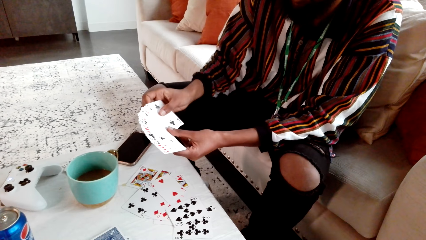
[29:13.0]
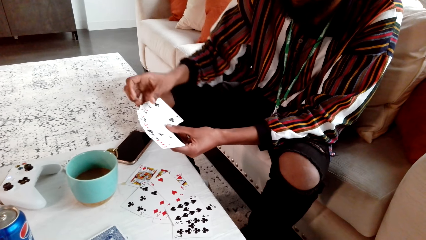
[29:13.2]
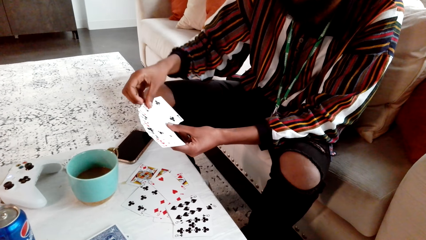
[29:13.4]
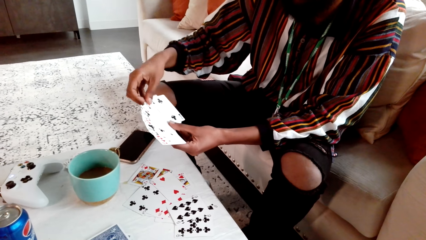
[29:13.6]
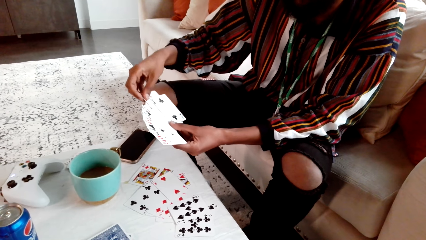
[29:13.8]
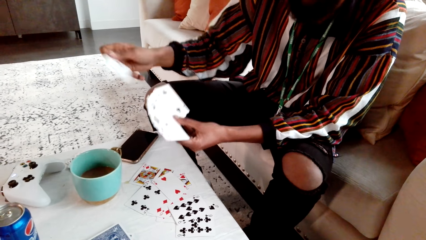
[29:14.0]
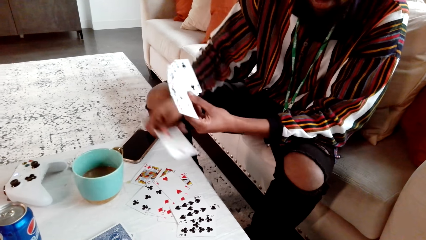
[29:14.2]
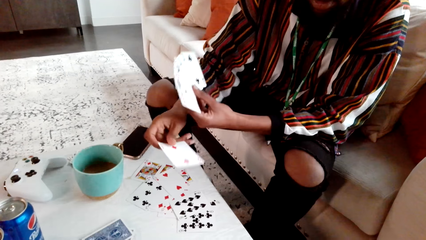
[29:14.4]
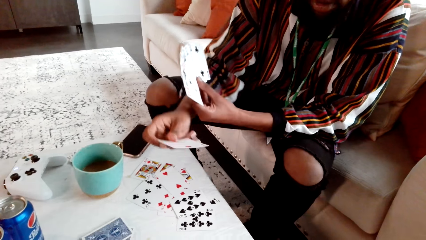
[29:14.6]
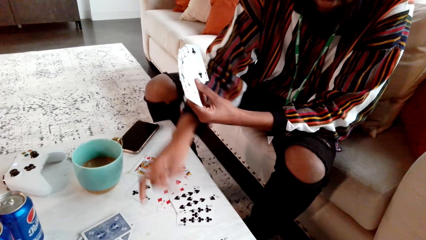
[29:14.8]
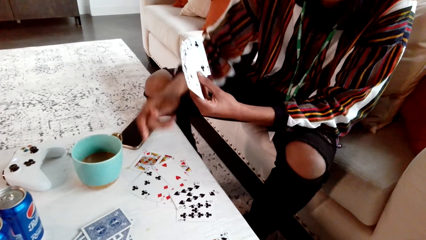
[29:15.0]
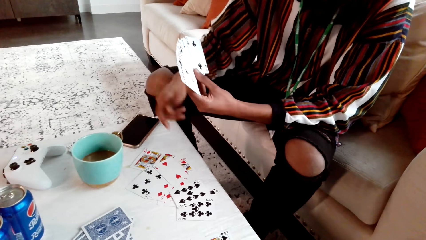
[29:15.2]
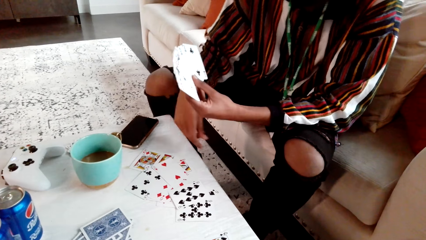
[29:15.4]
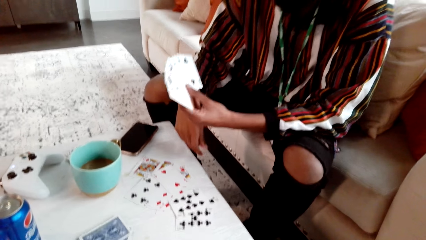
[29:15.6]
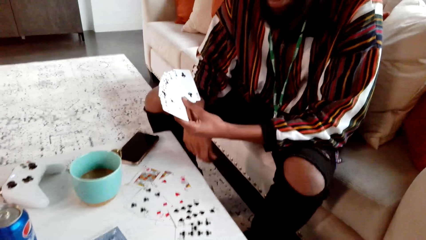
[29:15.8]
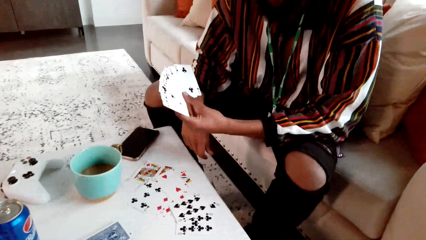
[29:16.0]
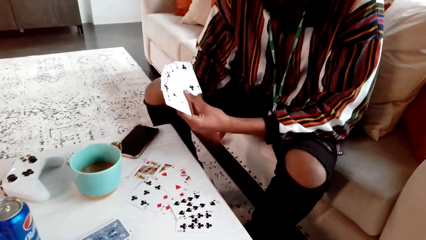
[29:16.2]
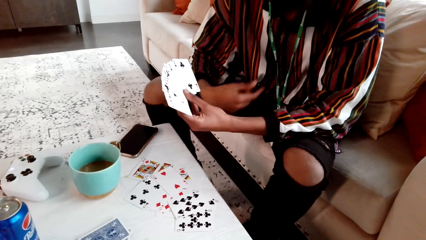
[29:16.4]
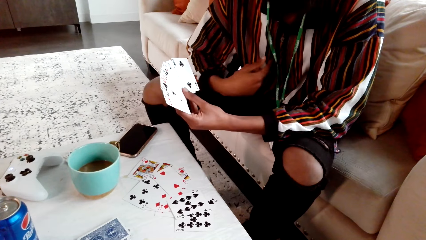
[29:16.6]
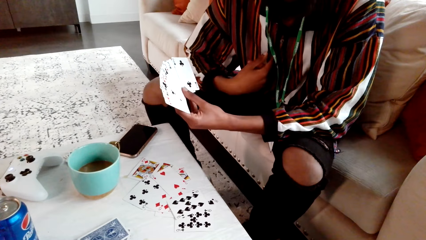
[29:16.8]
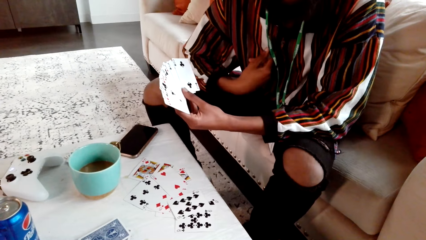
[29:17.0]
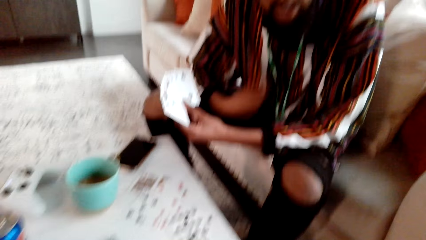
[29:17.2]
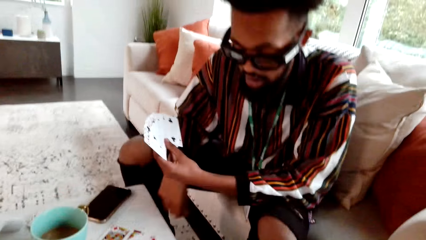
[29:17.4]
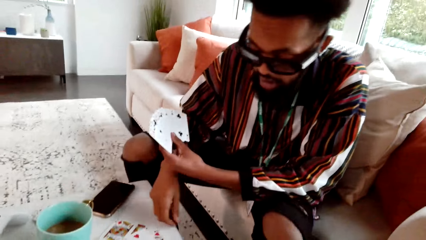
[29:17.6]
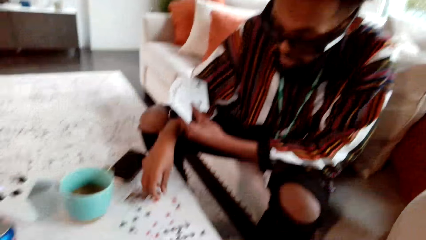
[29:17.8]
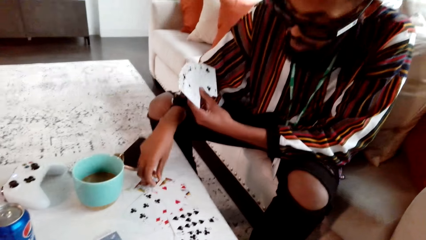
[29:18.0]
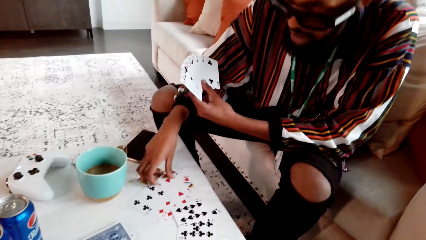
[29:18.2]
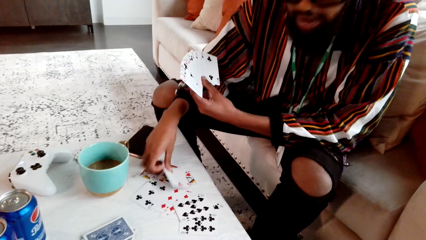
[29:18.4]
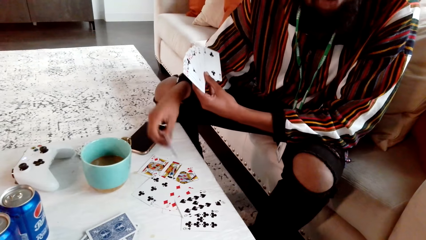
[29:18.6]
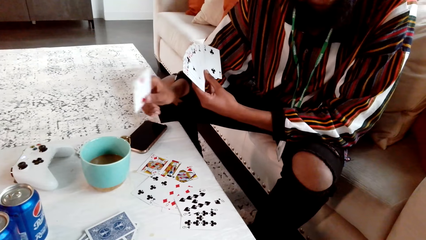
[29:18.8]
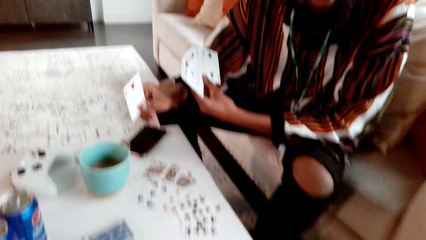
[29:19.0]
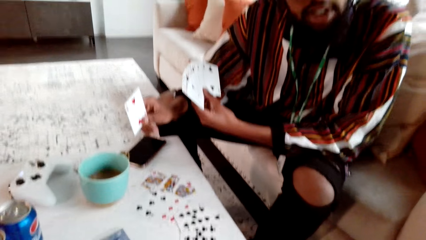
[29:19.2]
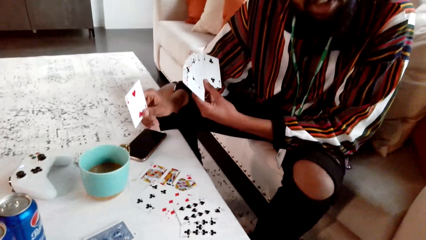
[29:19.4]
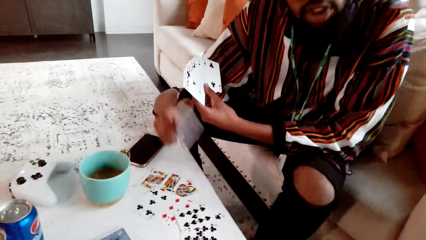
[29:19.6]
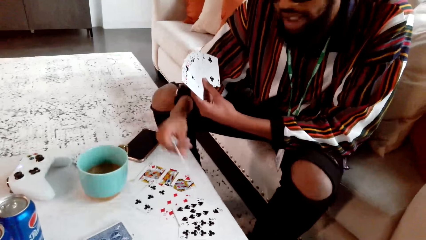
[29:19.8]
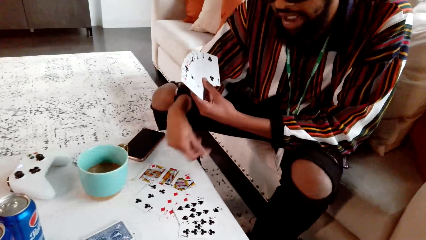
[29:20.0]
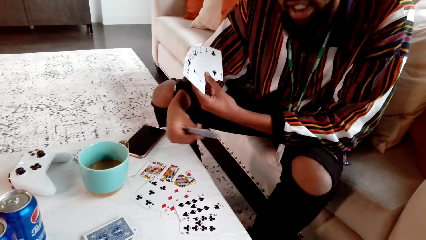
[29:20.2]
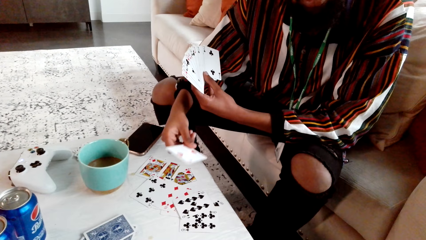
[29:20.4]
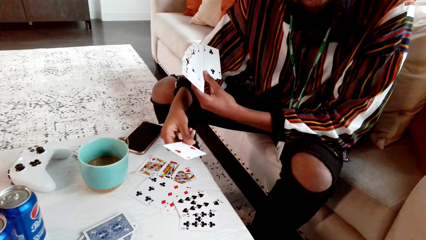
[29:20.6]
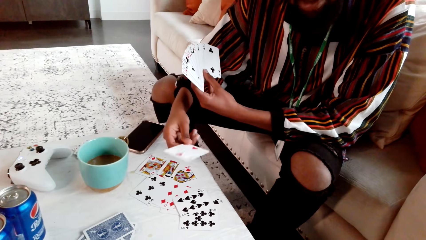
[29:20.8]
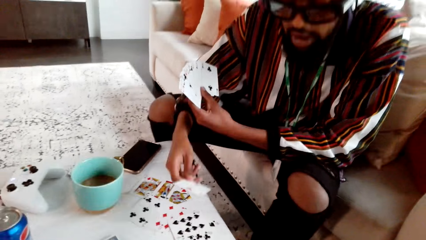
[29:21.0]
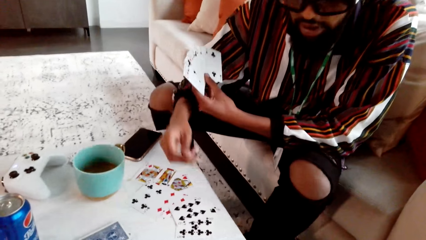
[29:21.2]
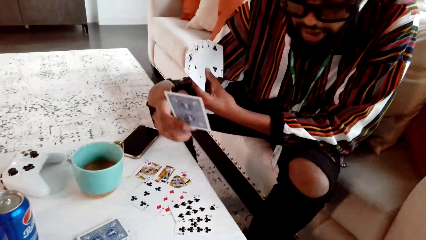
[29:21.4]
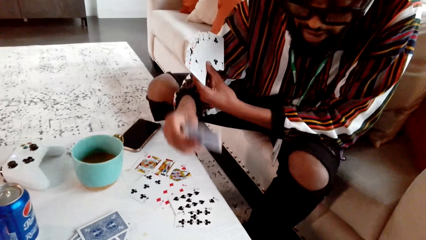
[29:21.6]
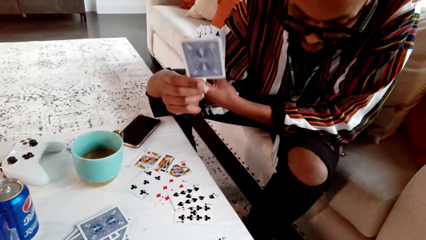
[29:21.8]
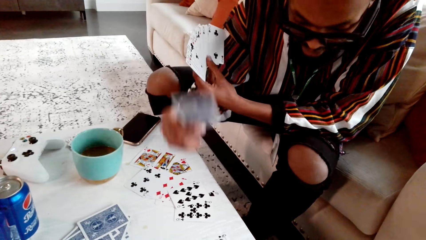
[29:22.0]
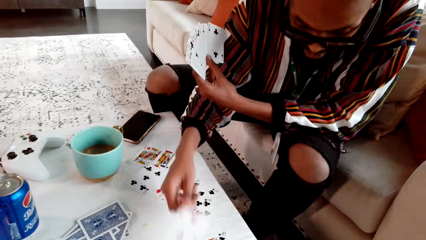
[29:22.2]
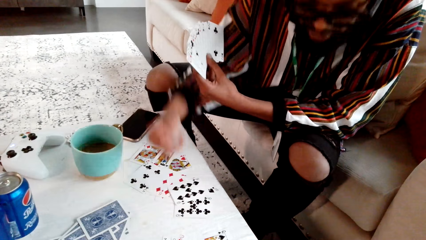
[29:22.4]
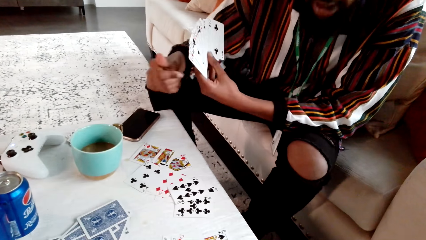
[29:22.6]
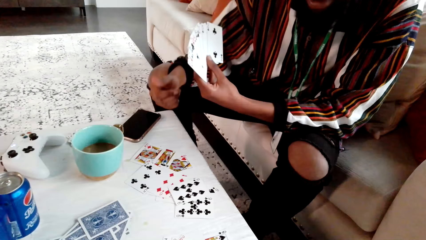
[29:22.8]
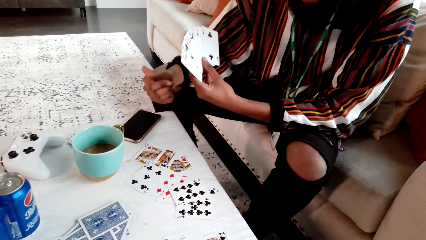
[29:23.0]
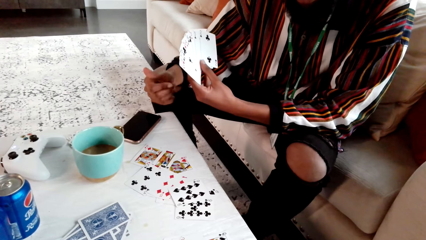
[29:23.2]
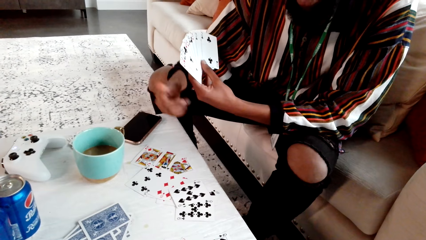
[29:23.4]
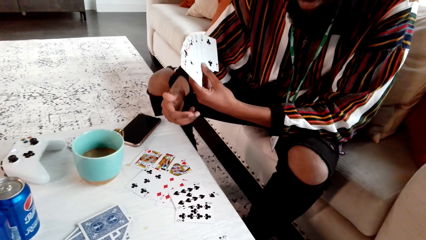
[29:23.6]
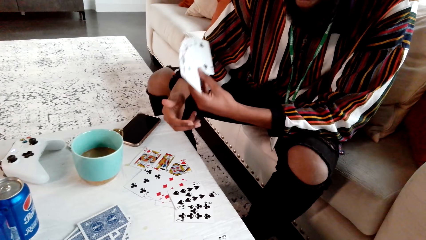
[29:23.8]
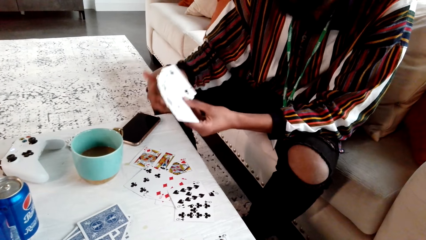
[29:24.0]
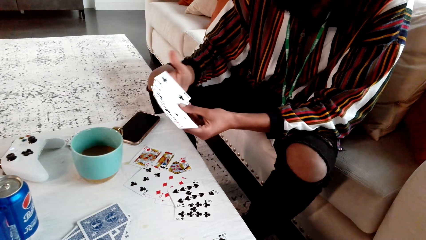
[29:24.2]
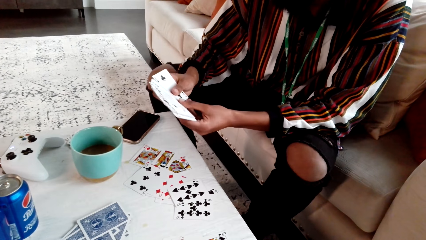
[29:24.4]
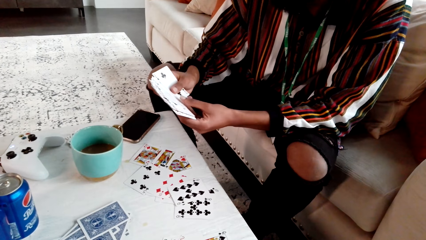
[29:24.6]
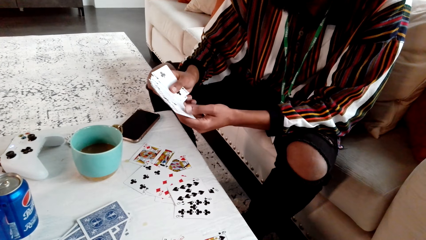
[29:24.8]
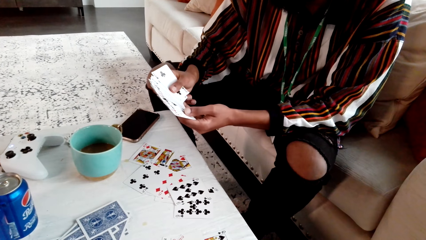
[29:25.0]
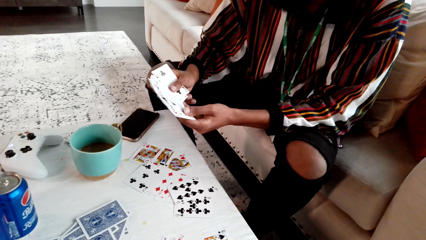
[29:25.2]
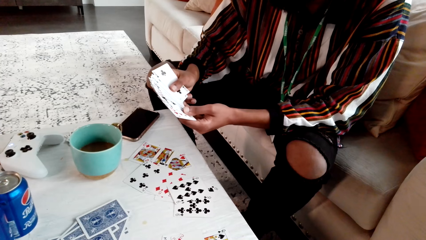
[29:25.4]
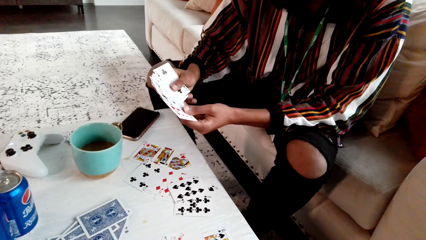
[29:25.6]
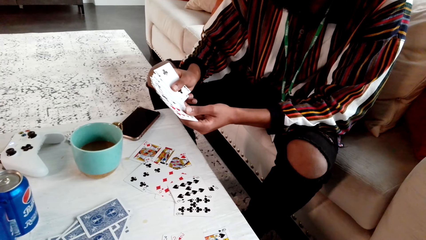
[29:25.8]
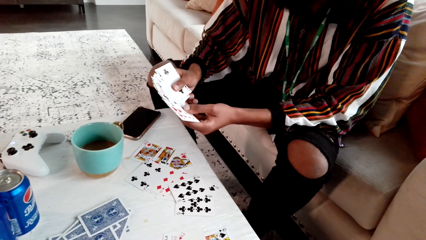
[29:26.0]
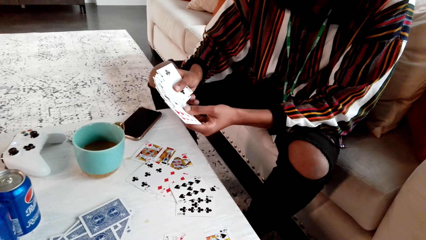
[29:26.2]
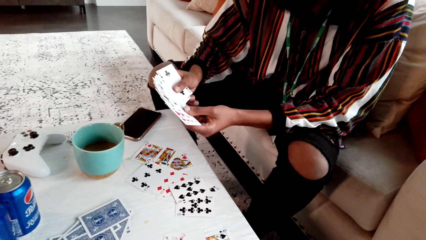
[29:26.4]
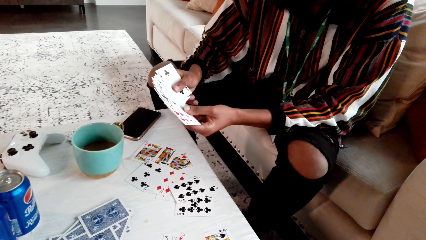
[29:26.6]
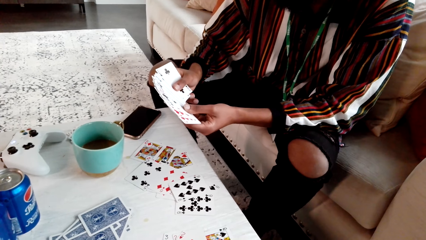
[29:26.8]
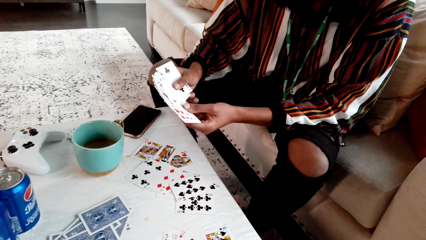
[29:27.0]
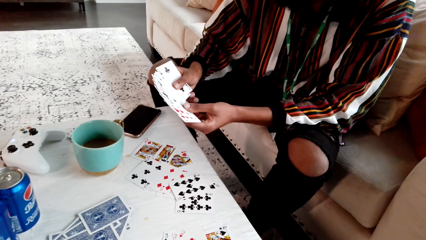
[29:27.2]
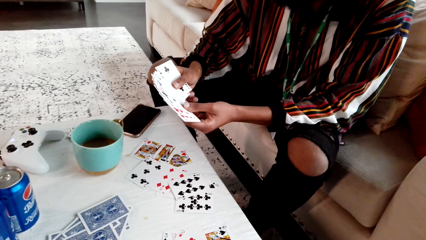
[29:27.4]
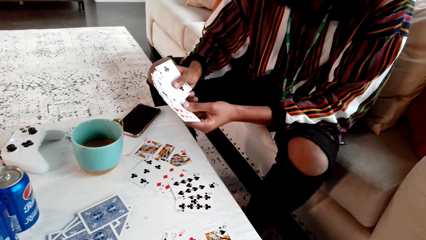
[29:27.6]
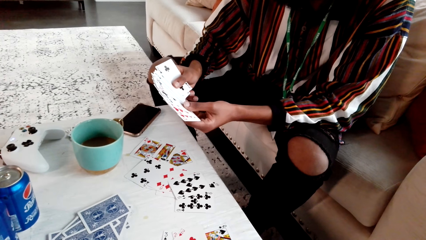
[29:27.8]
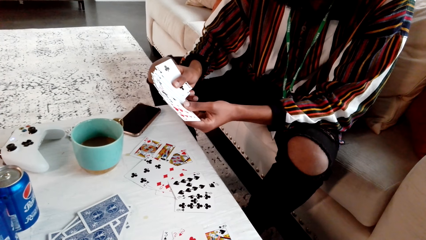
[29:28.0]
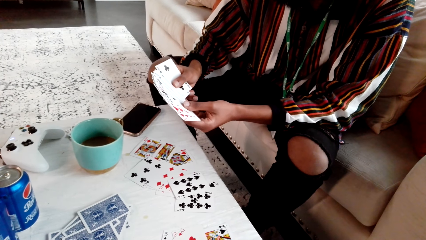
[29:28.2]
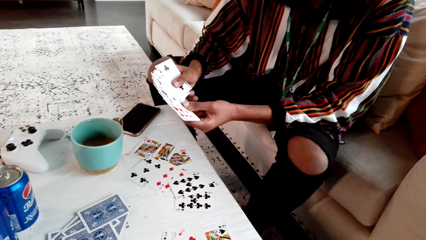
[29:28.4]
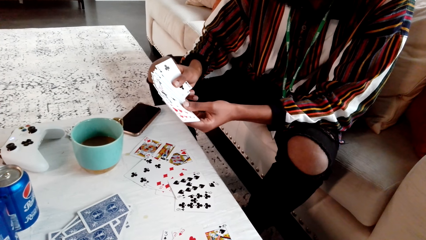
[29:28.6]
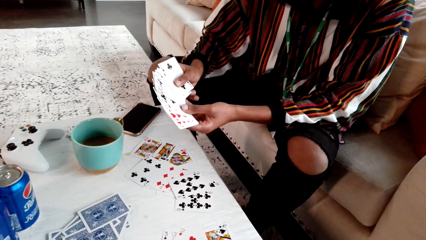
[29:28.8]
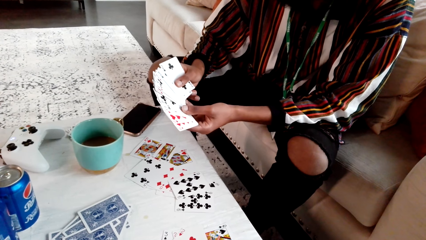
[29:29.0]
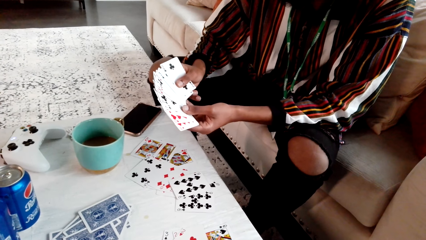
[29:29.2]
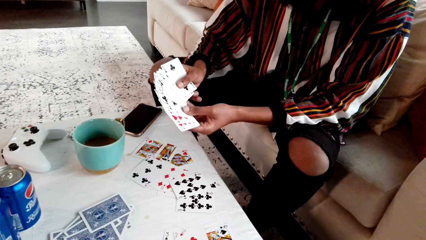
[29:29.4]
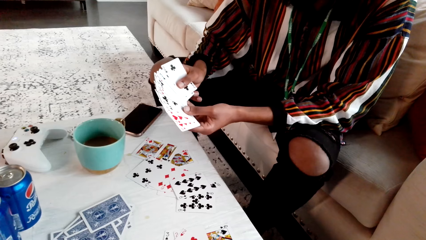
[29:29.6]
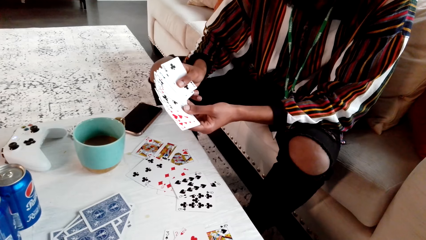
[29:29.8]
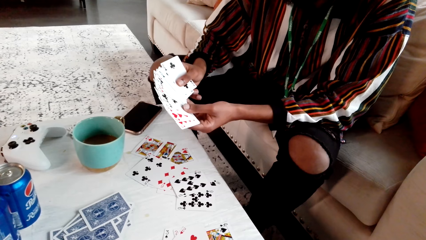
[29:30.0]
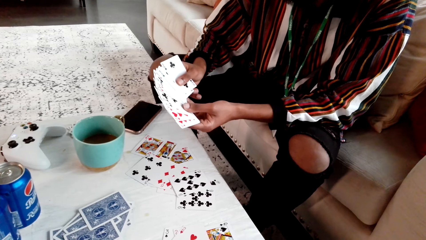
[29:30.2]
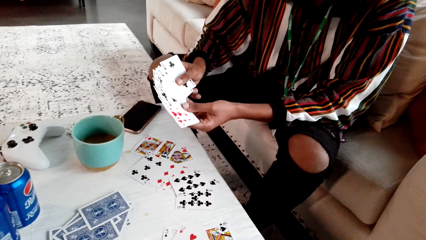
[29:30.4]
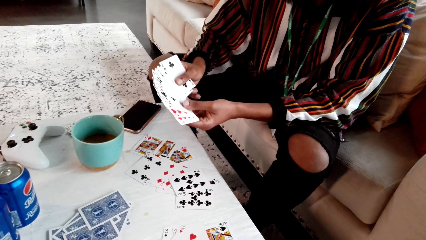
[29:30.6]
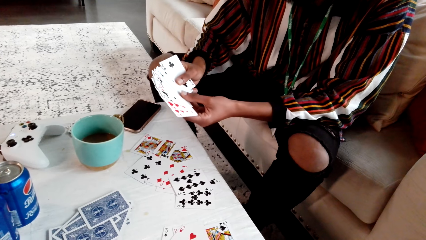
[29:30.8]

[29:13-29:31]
A man picks up a card and throws the card. The camera wearer speaks to the man. The man speaks to the camera wearer, picks up a card, puts the card and looks at cards.
